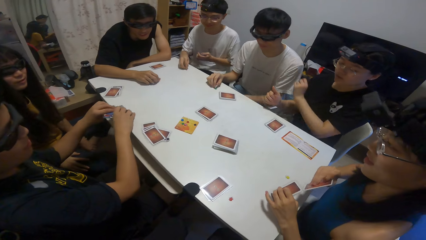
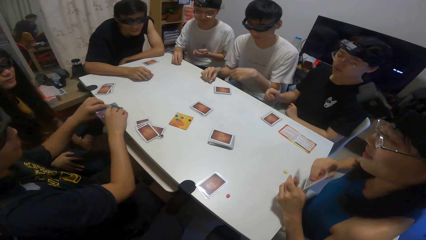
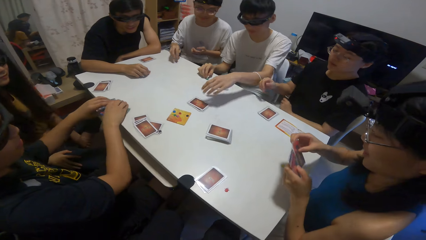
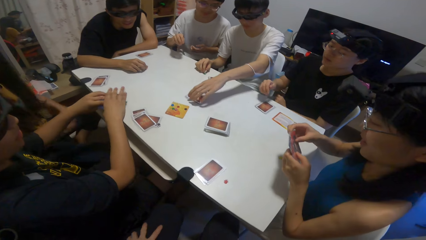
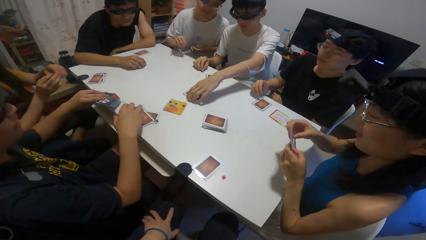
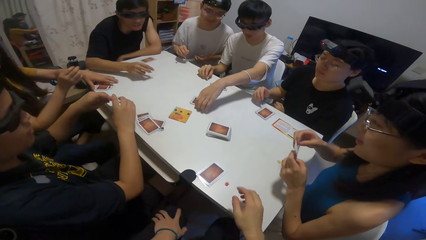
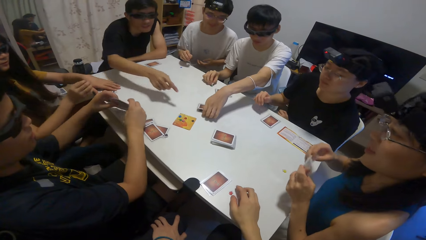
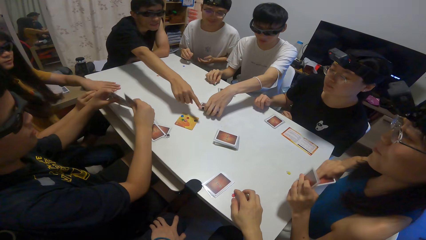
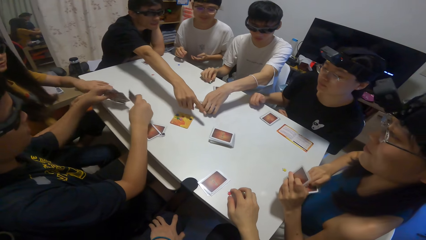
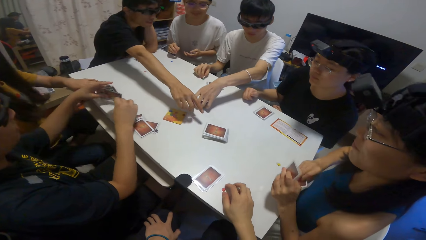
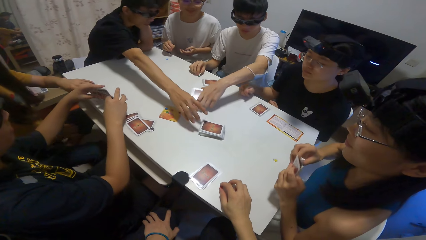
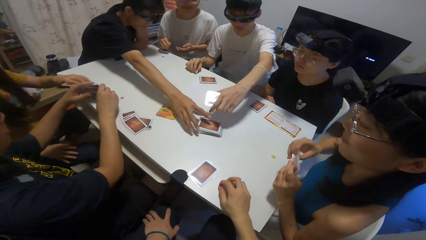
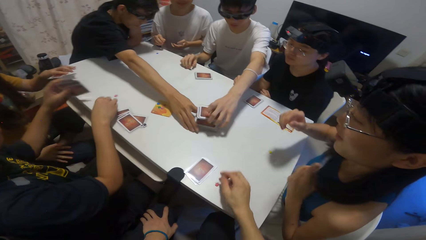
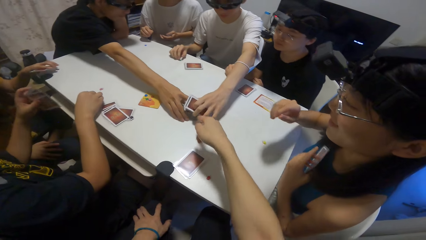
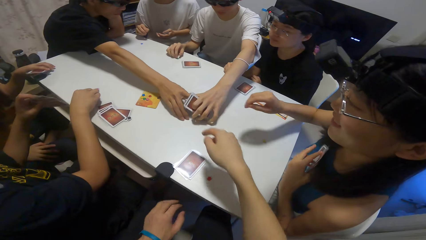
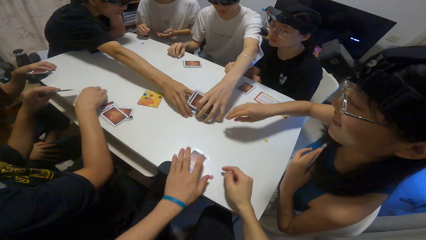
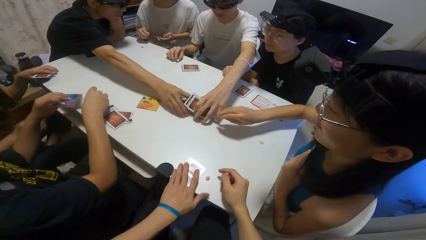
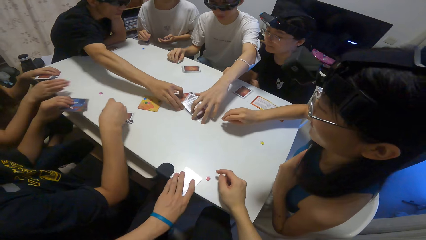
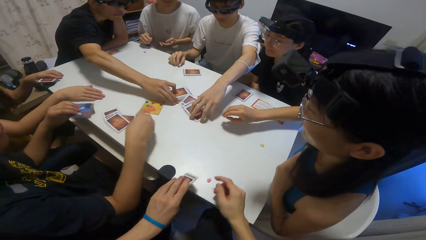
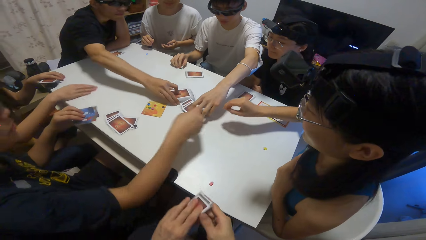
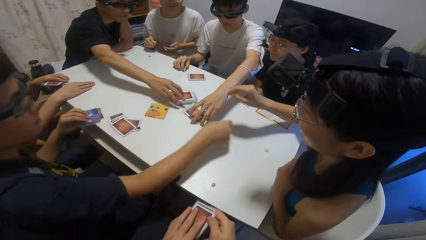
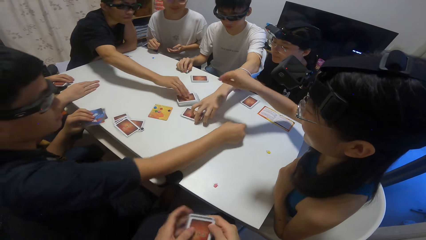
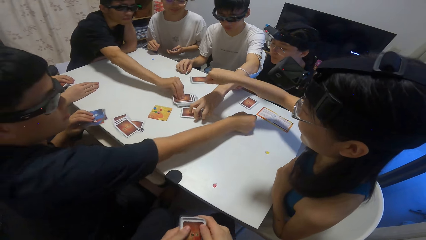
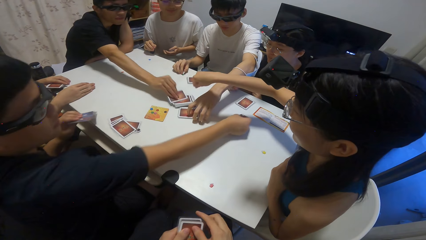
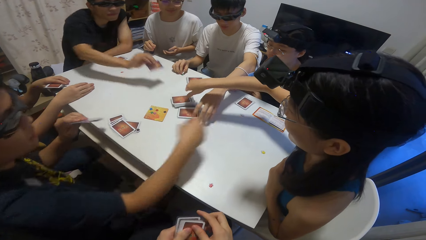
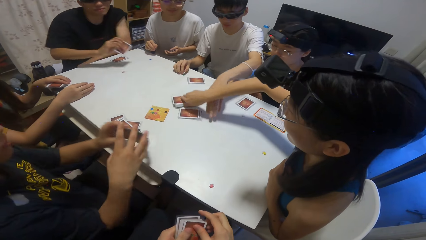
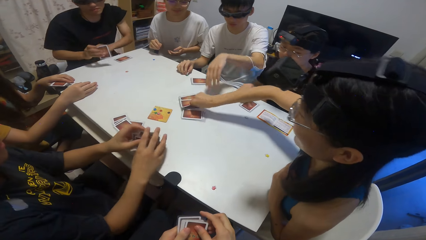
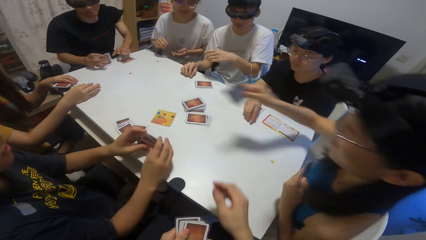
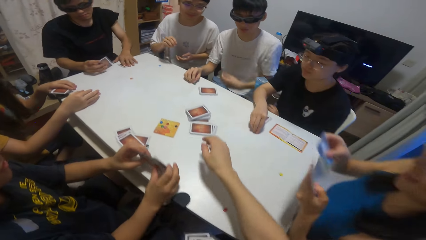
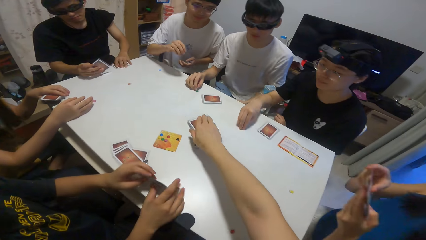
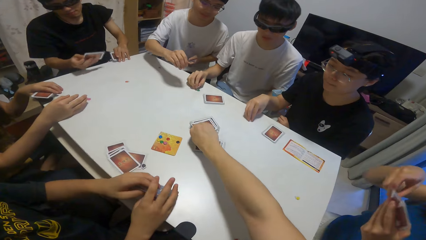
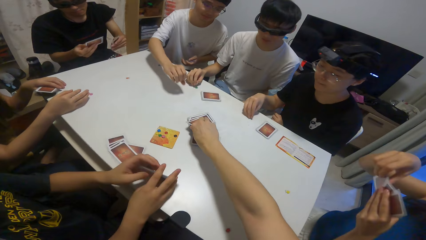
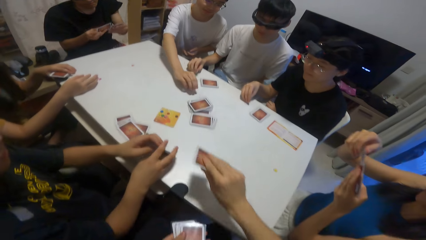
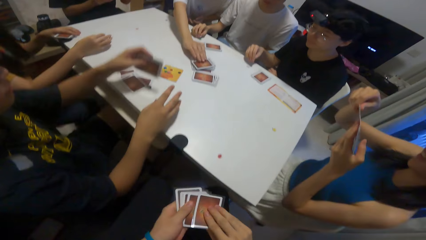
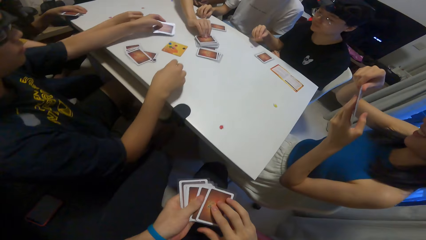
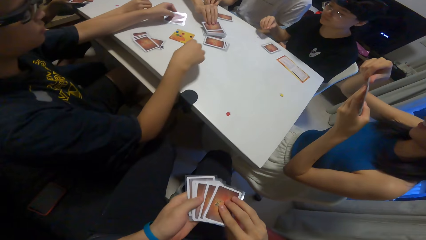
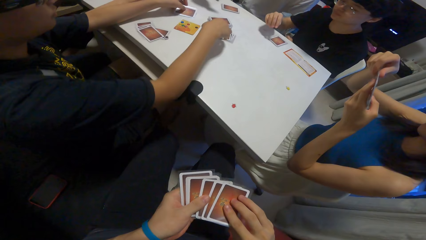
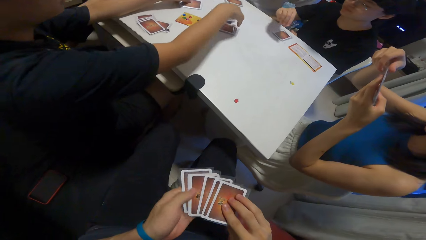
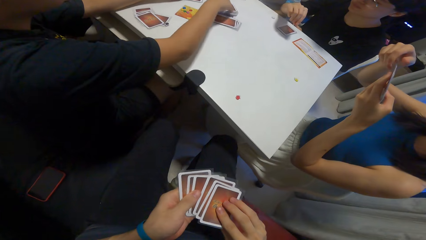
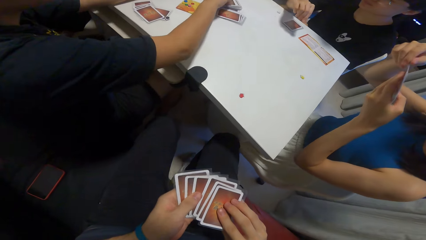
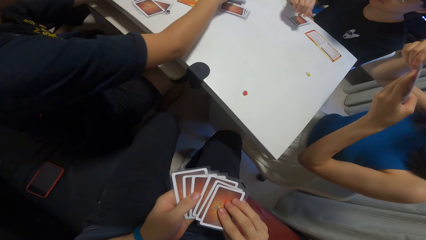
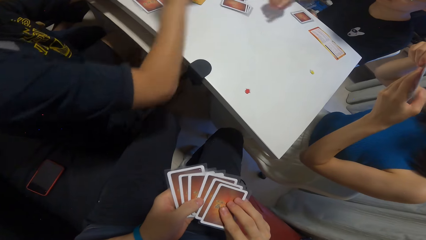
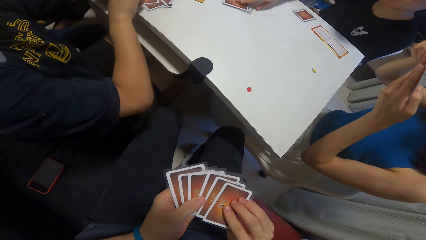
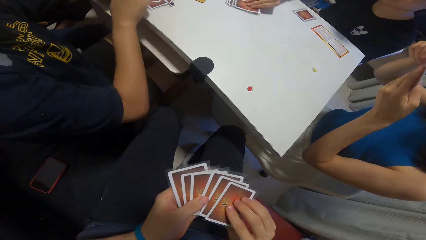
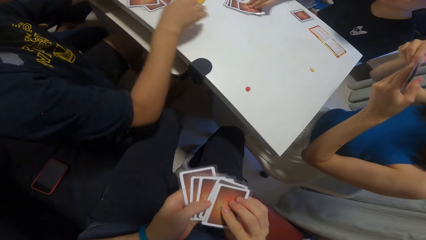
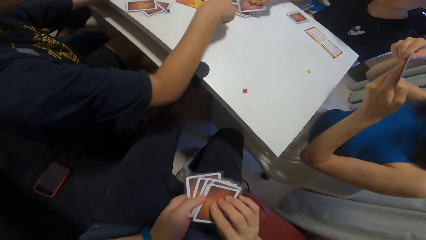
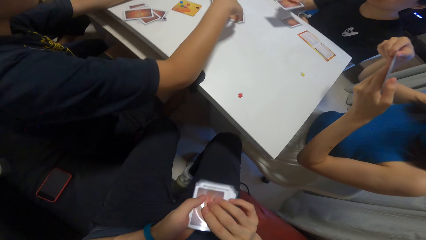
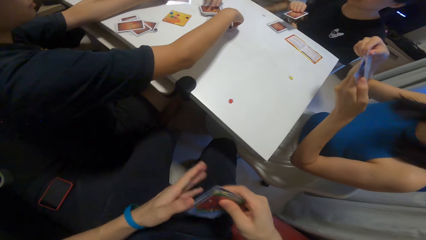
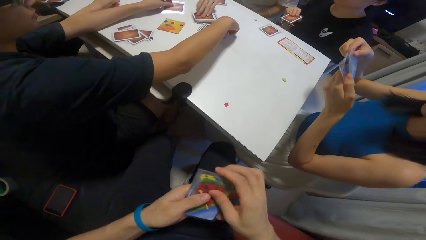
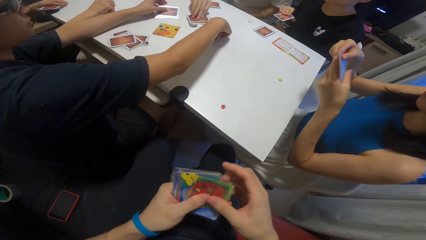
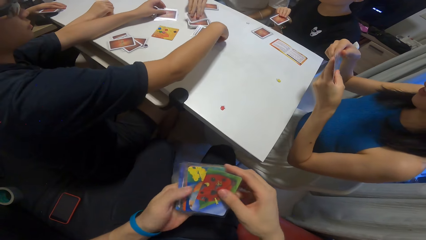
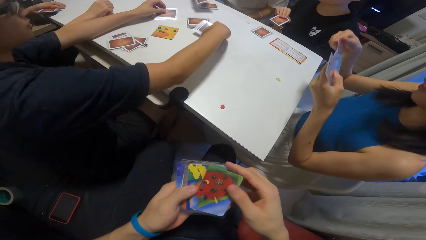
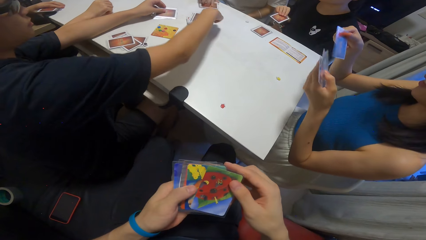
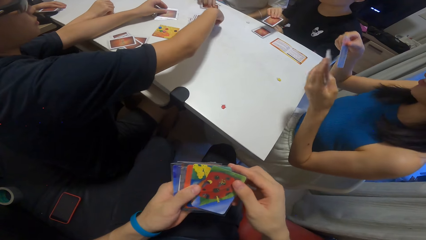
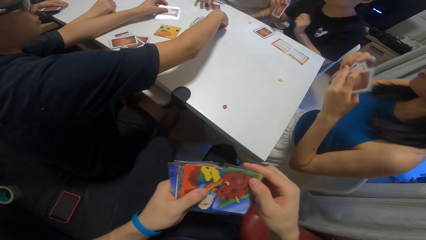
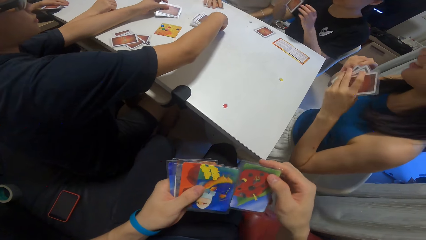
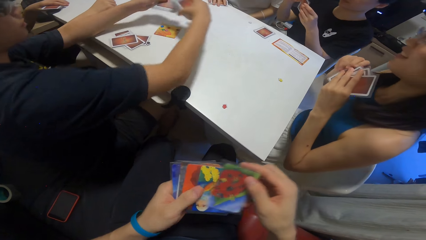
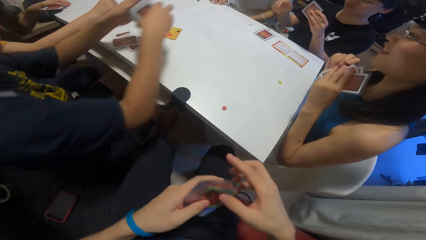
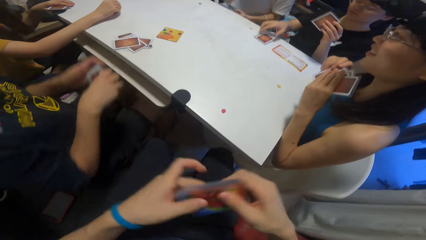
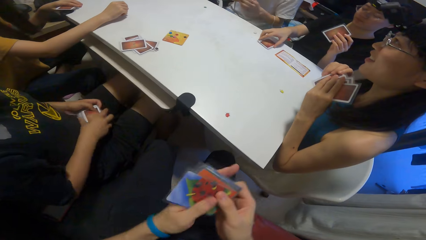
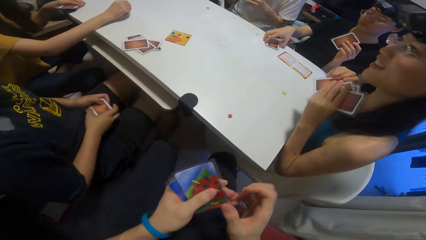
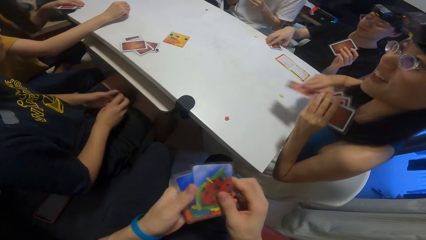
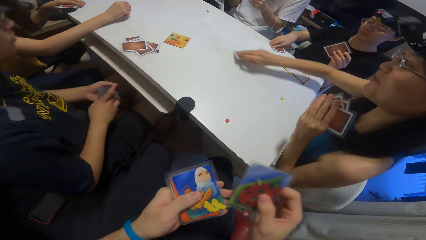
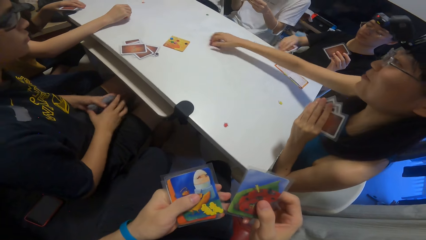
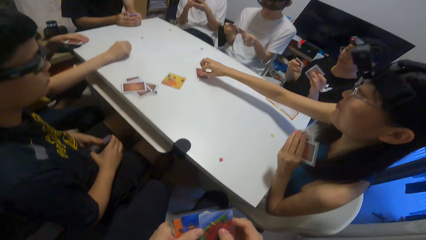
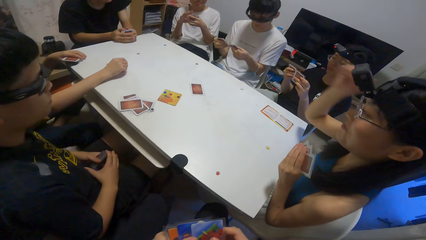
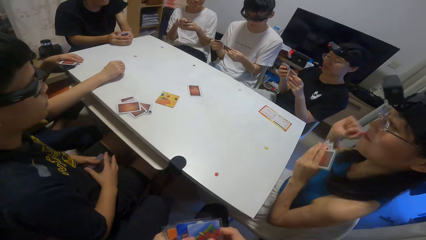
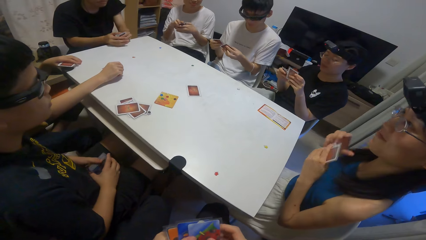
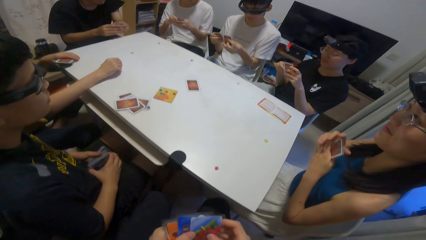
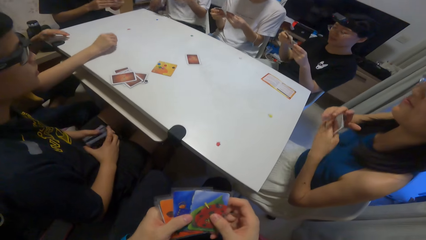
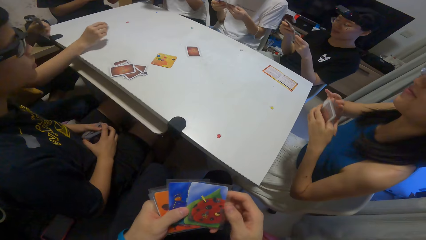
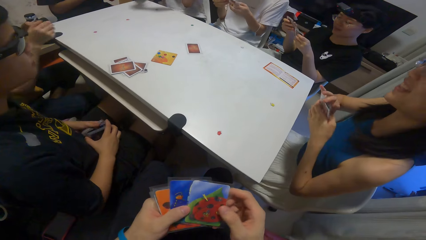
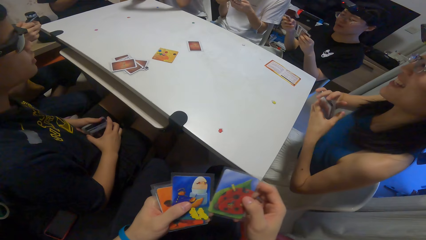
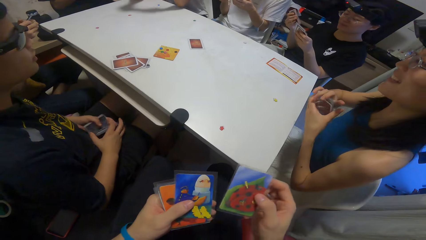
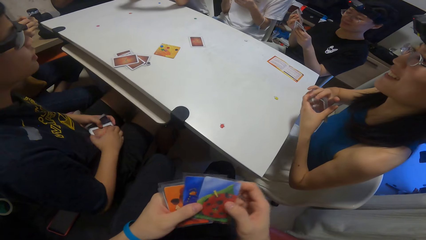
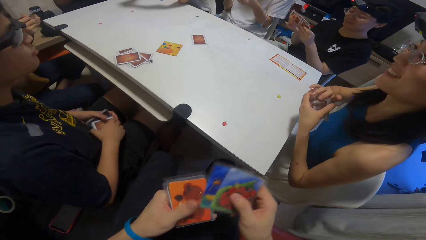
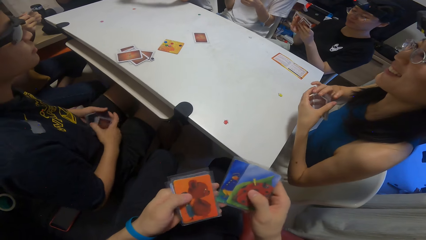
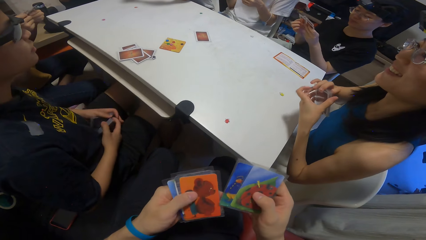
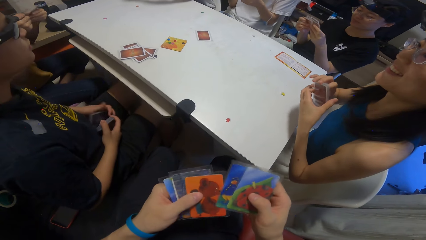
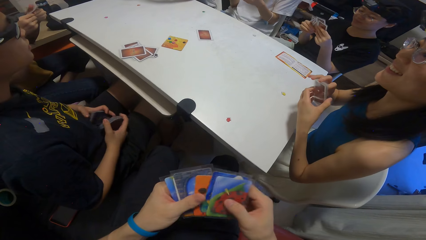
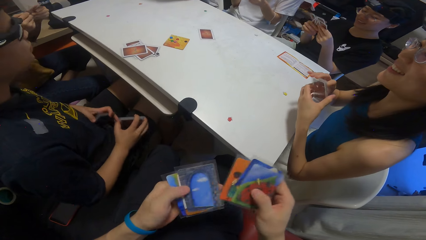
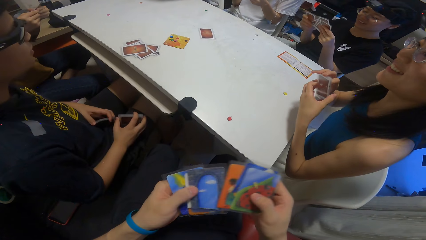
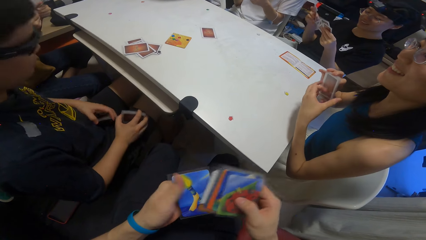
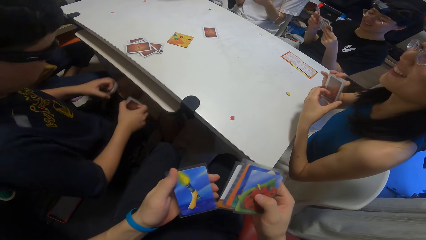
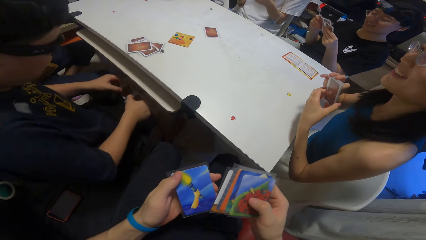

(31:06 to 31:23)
A person moves cards on the table. A boy drops a sticker on the table. Another boy picks up some cards on the table with his left hand. A third boy moves some cards on the table with his right hand. A fourth boy moves a sticker on the table. The camera wearer picks up a card on the table with her left hand. The second boy drops the cards in his left hand on the table. A girl picks up a sticker on the table with her right hand. The third boy picks up a card on the table with his right hand. A fifth boy picks up a card on the table with his right hand. The camera wearer picks up a card on the table with her right hand. She moves the cards on the table. The first boy picks up a card on the table with his right hand. The fourth boy drops a card on the table and picks up a card on the table with his right hand. Another girl picks up a card on the table with her right hand. The first girl picks up a card on the table with her right hand. The camera wearer shuffles the cards with both hands. The second boy picks up a card on the table with his right hand. The fourth boy packs the cards on the table with both hands. A third girl picks up a card on the table with her right hand. The second girl drops a card on the table.
